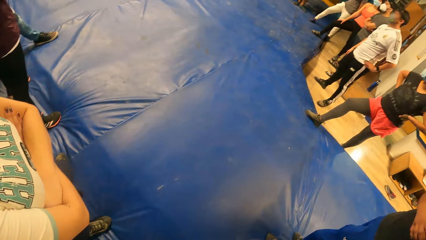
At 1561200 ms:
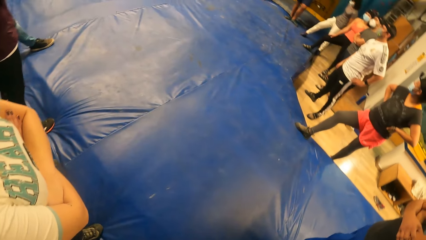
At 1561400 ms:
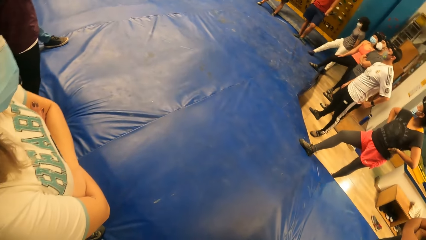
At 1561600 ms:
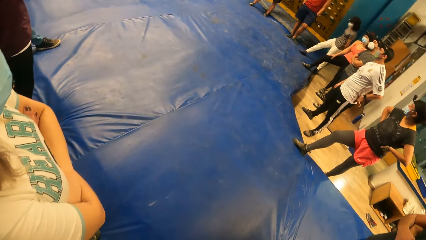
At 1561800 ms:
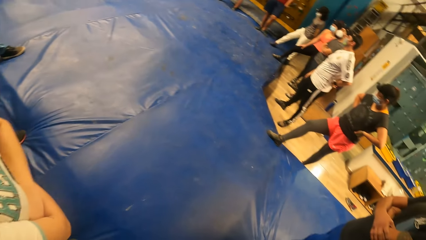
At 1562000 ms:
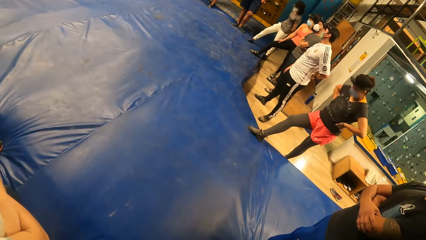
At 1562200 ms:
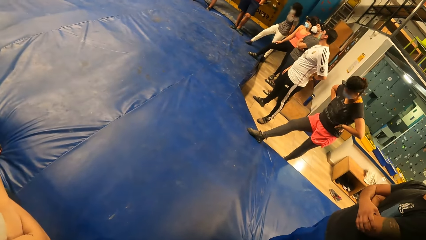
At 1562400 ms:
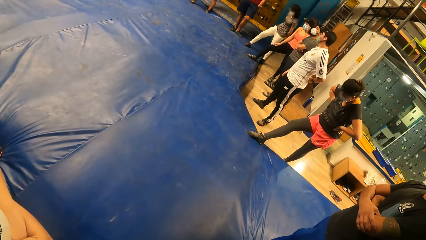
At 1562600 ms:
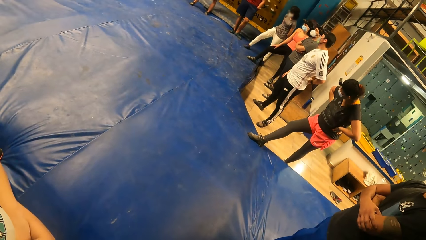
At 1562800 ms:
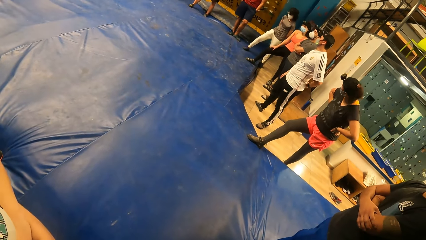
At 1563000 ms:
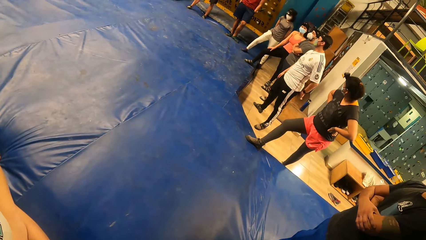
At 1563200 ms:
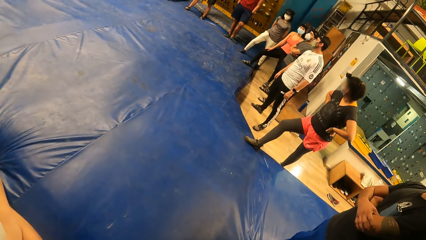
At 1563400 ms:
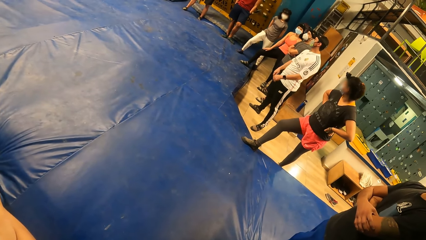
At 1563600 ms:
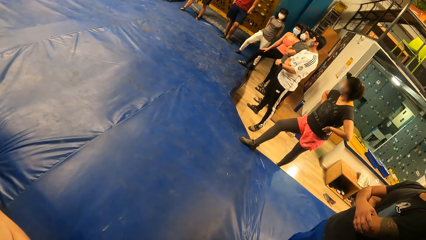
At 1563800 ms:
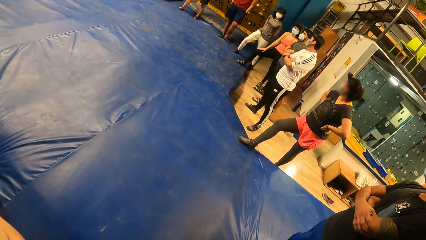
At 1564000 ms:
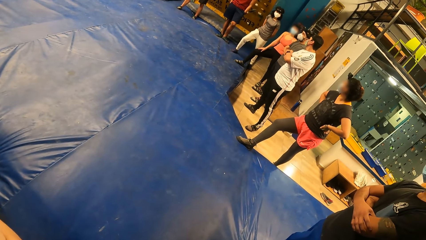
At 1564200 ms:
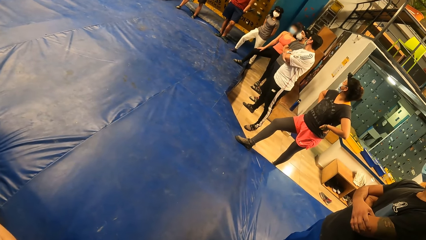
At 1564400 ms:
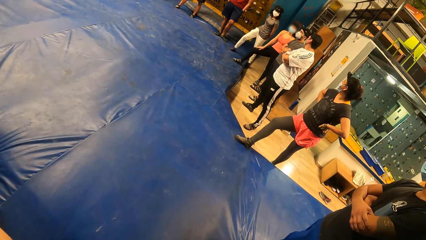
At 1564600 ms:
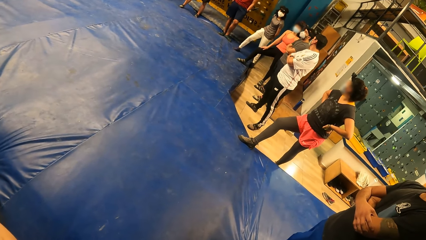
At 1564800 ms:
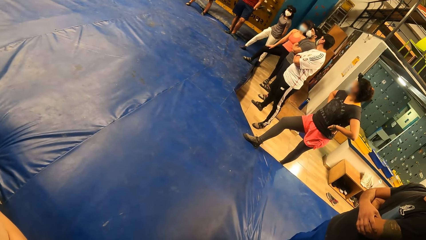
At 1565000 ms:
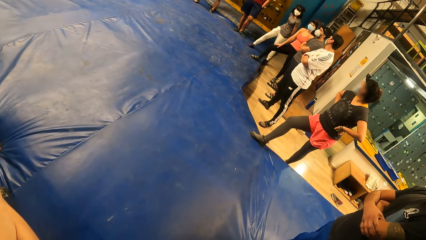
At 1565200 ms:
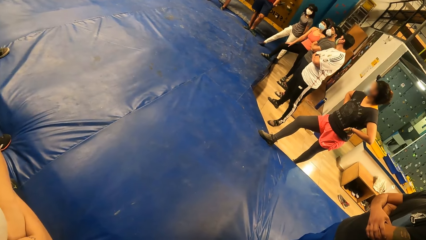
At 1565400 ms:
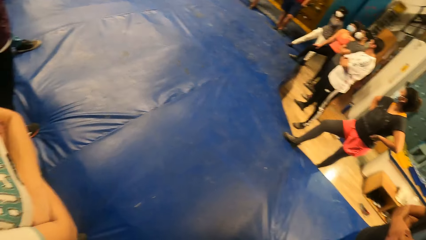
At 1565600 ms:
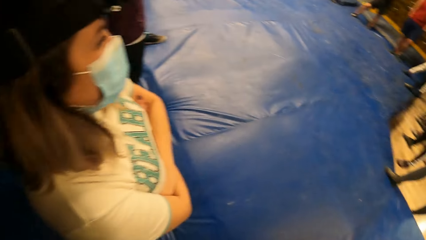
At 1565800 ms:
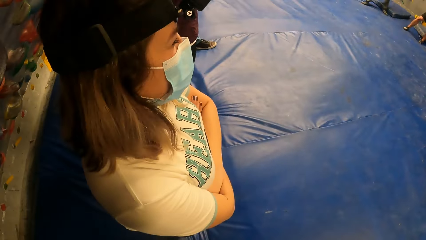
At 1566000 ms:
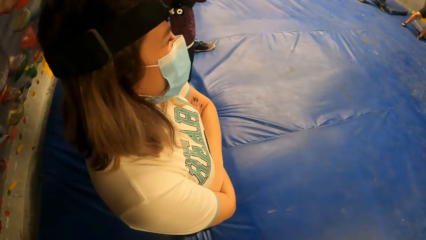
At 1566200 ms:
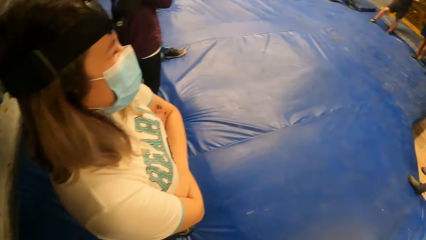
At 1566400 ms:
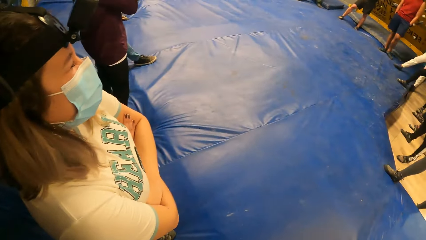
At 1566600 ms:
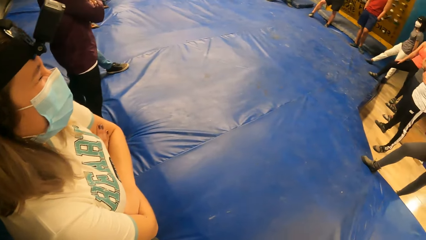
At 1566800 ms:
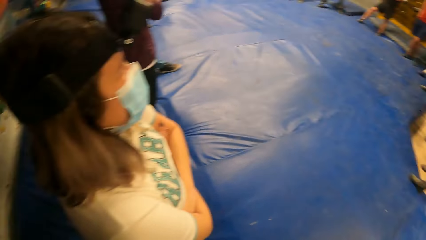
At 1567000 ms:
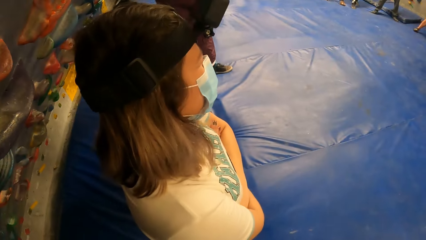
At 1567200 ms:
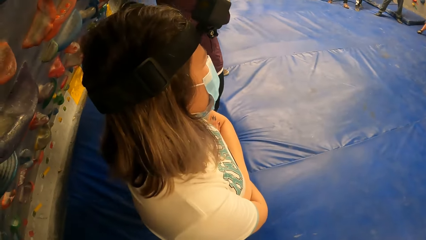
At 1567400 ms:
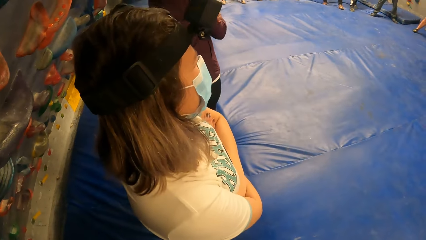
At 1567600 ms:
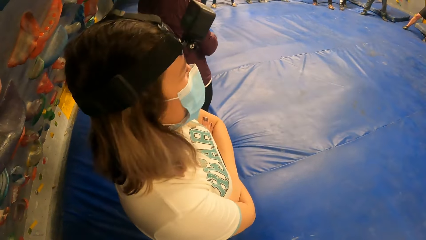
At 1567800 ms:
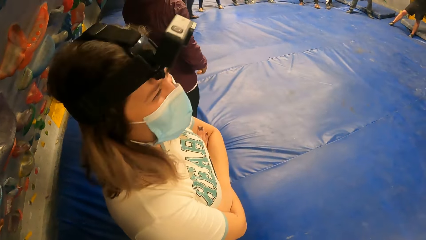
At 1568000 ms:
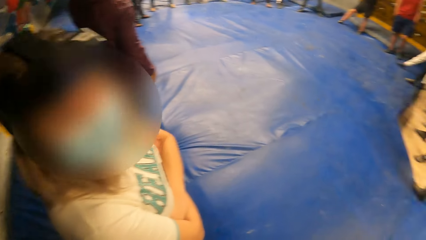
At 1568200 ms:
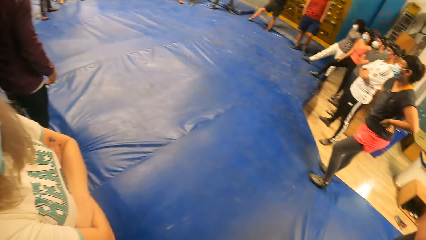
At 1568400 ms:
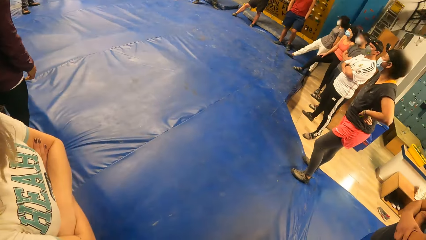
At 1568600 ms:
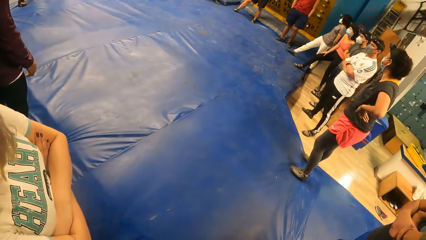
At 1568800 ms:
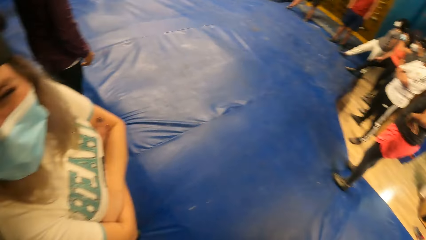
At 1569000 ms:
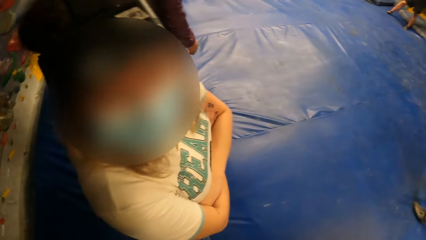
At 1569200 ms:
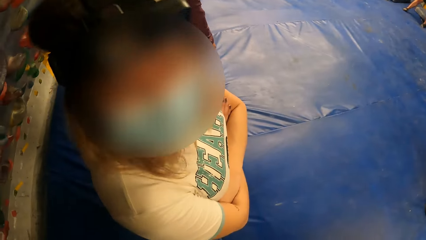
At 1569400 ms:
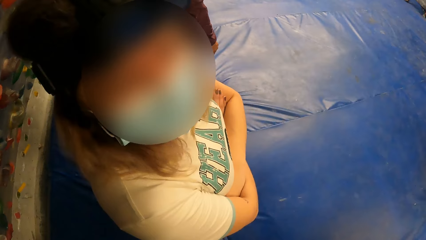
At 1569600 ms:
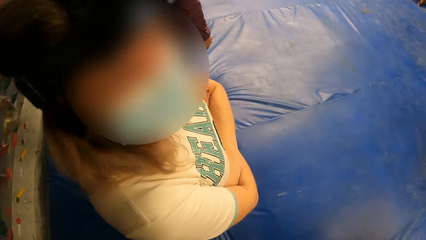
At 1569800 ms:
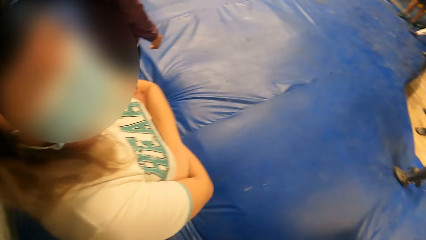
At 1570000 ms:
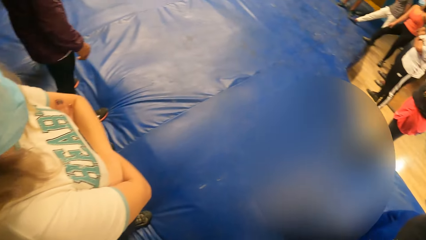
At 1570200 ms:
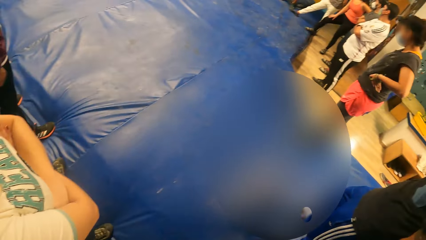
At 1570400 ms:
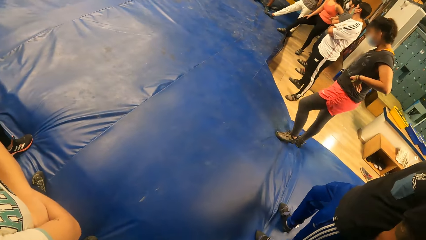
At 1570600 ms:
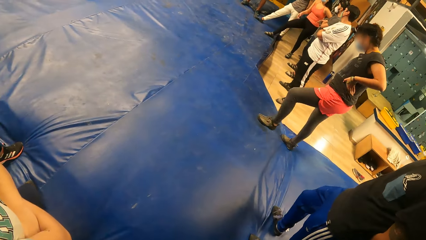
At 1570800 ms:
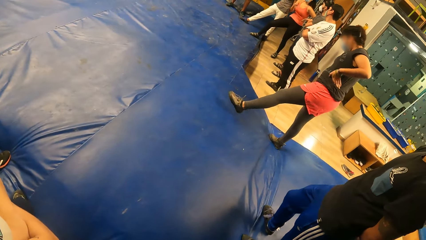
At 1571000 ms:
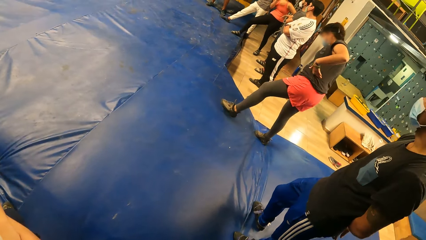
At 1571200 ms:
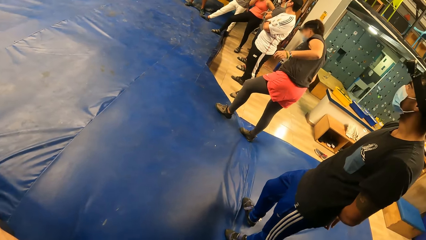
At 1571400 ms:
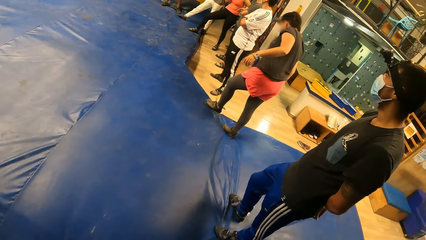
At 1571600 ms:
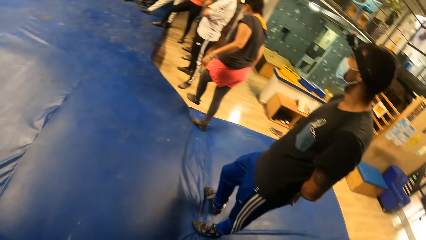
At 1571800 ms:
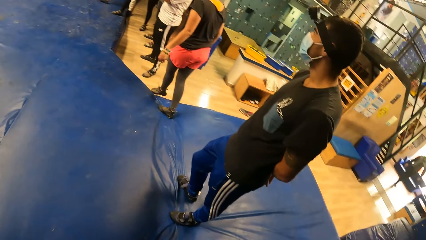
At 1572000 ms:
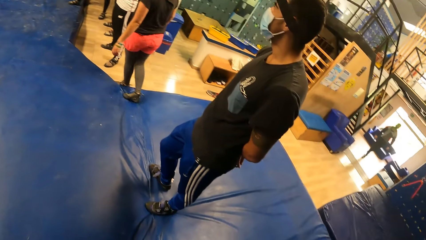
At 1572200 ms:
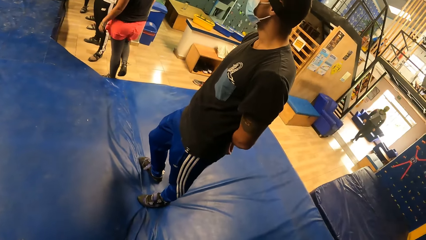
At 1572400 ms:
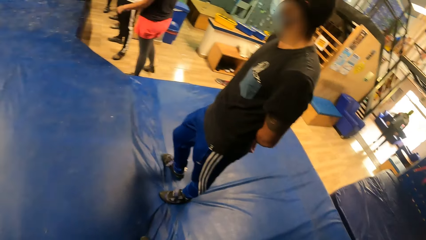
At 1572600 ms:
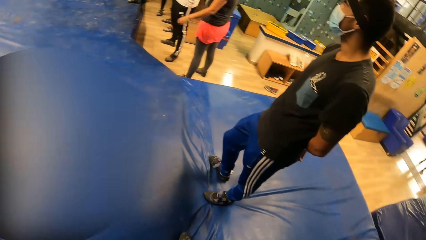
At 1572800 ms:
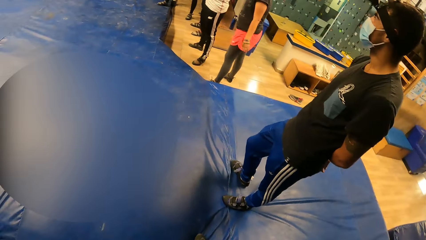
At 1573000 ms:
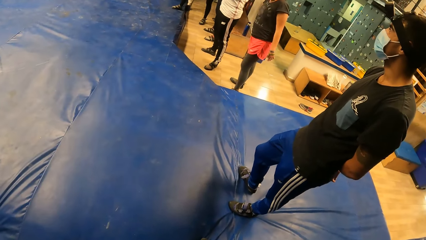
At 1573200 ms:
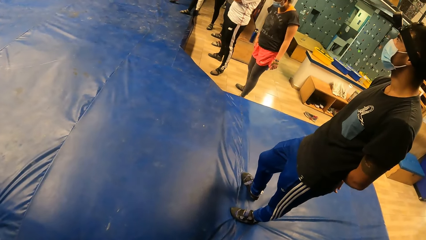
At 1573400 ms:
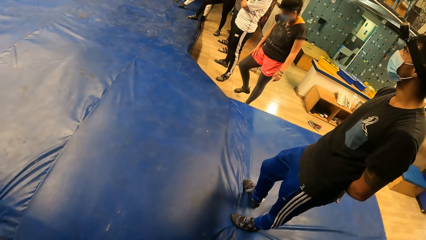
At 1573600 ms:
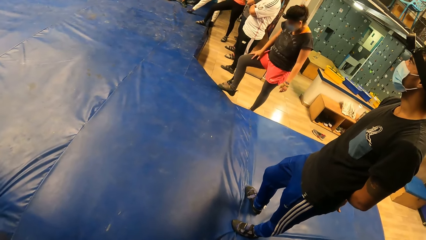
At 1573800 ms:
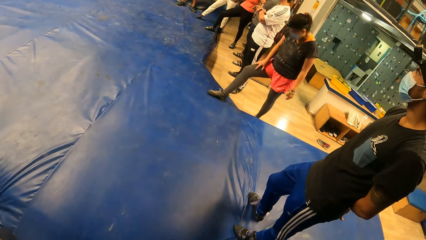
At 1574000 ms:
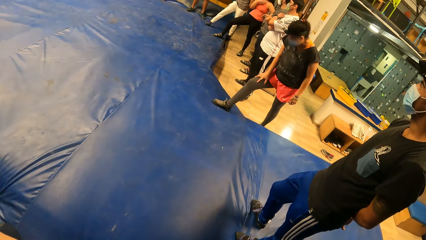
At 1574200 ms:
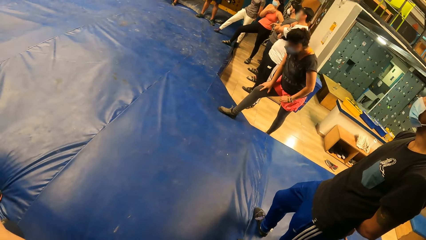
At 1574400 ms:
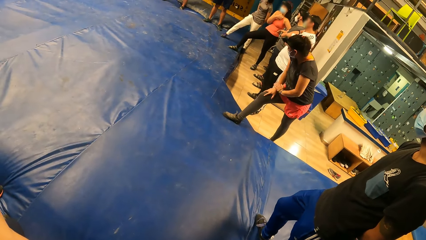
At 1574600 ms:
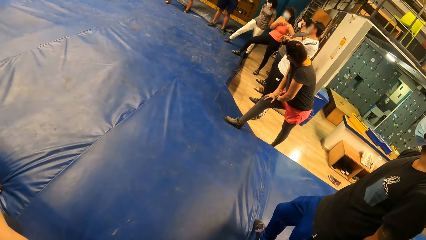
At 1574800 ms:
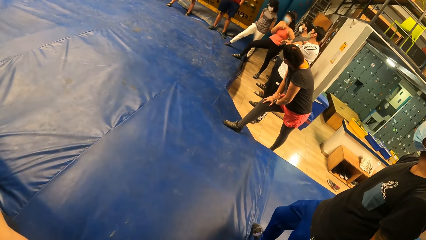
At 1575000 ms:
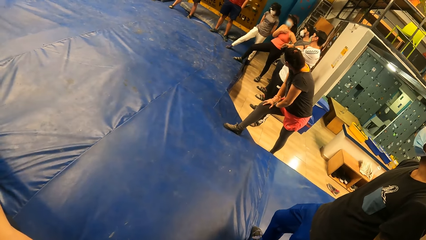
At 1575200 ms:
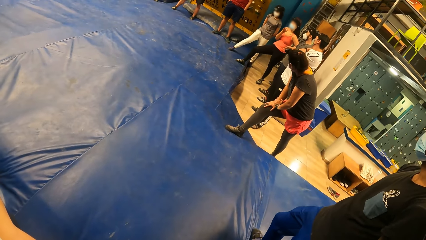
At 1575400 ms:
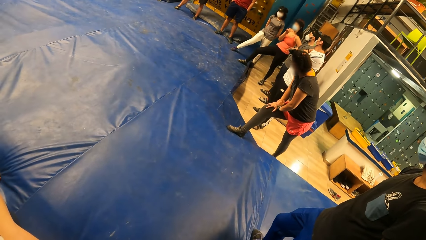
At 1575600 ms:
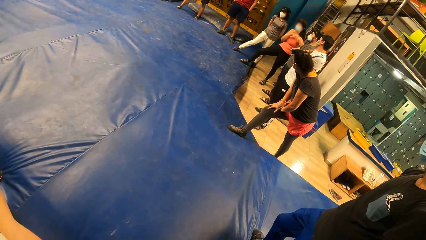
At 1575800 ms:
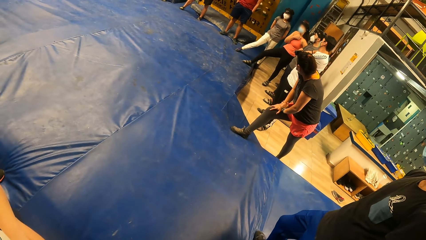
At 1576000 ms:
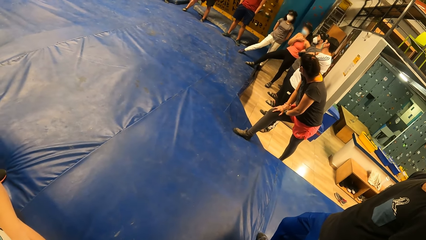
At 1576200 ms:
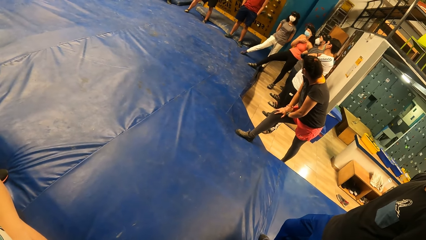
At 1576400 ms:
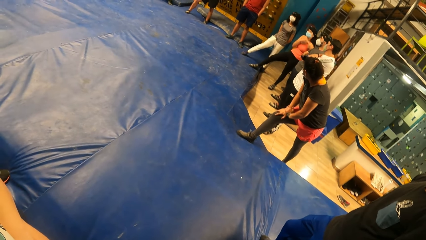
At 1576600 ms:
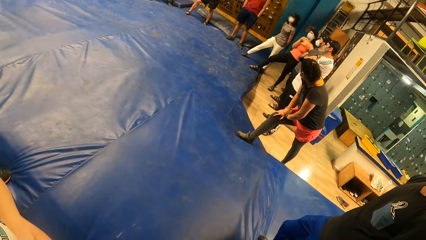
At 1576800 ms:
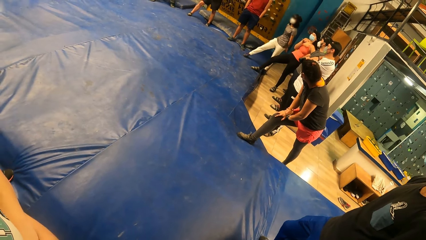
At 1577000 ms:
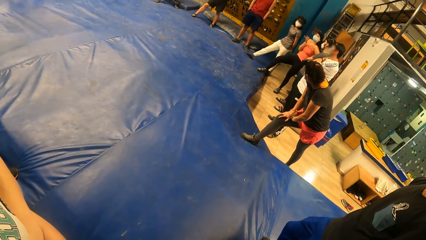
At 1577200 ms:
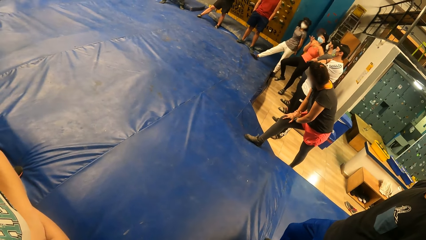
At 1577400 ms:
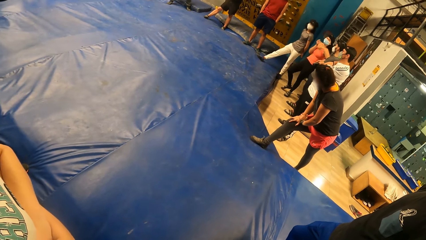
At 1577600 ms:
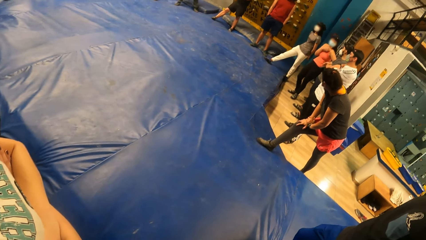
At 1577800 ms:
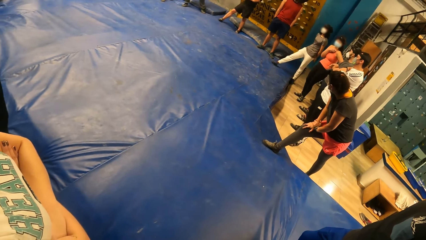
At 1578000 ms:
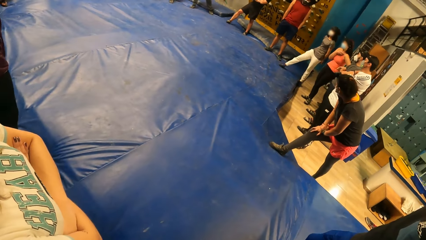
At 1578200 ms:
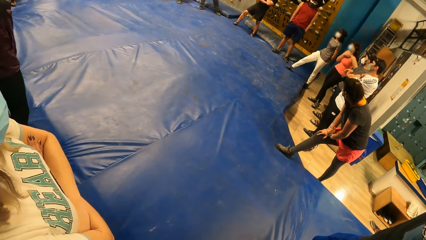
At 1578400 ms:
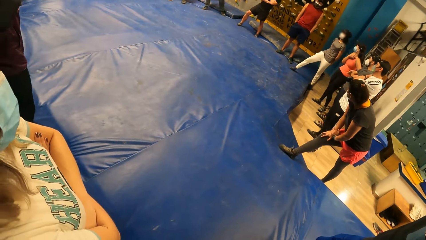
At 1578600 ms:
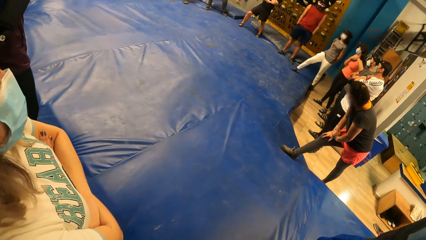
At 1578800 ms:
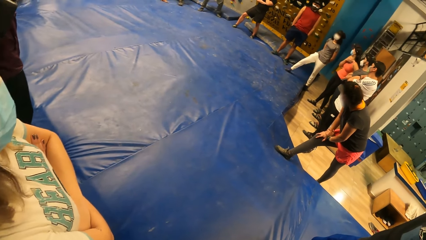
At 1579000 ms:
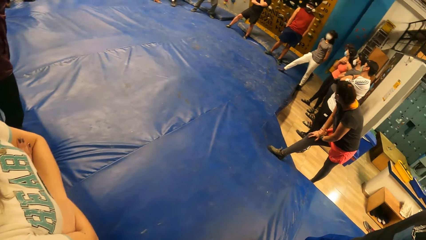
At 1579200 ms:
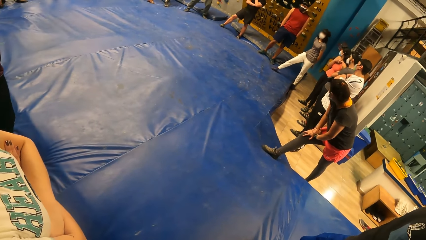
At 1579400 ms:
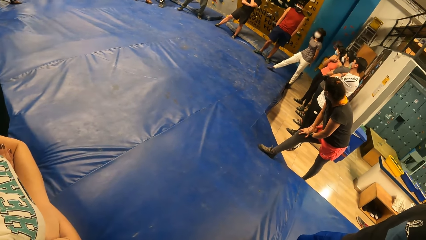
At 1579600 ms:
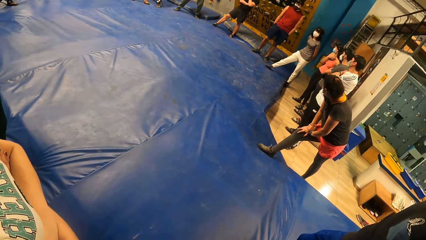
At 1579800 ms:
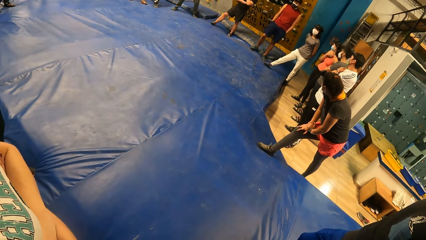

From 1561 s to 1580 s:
A person moves.
